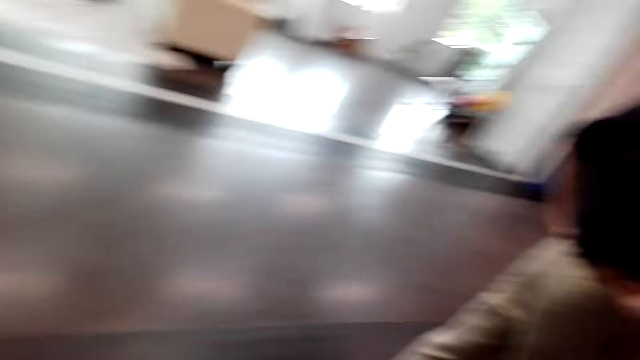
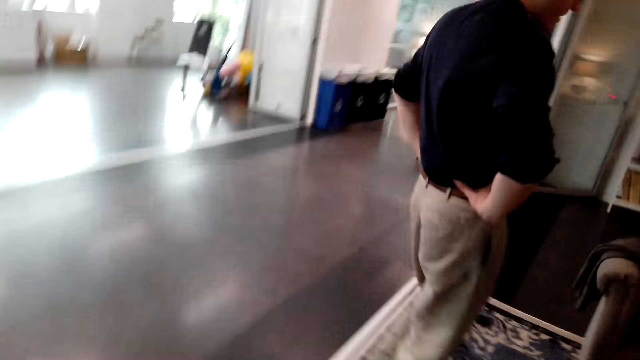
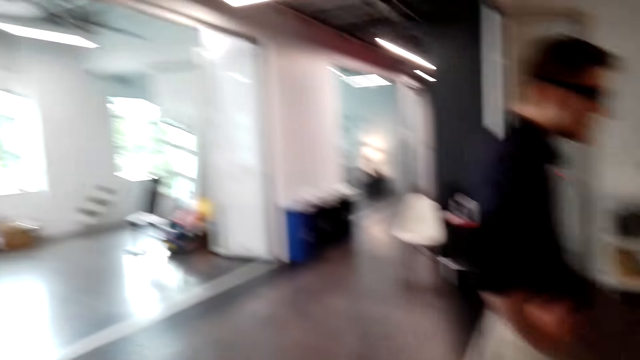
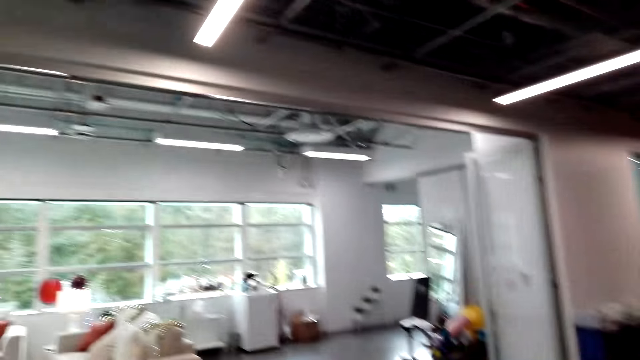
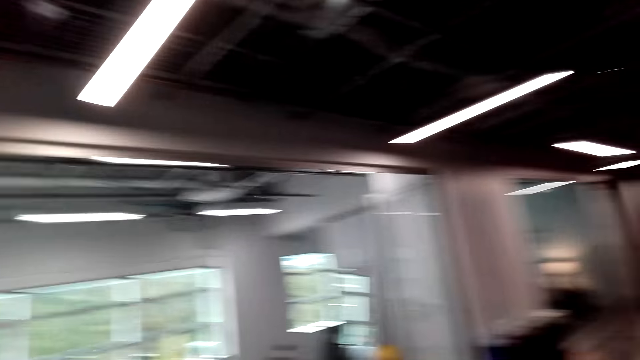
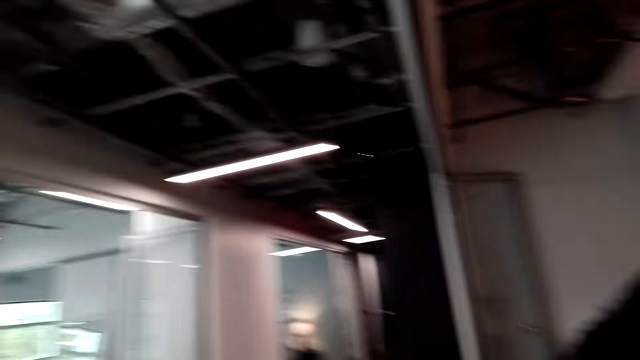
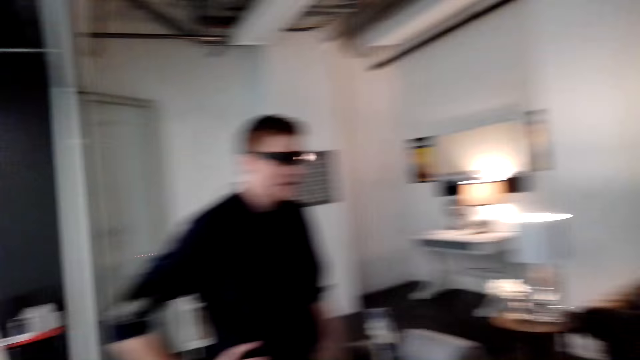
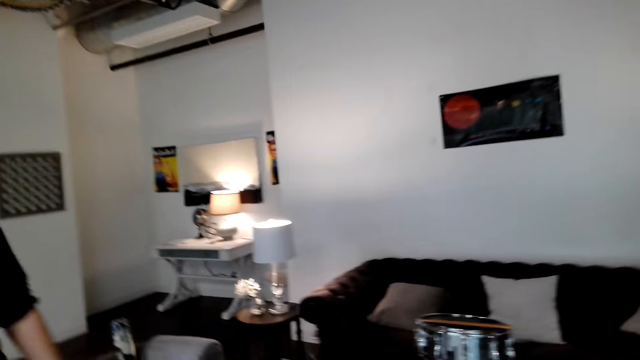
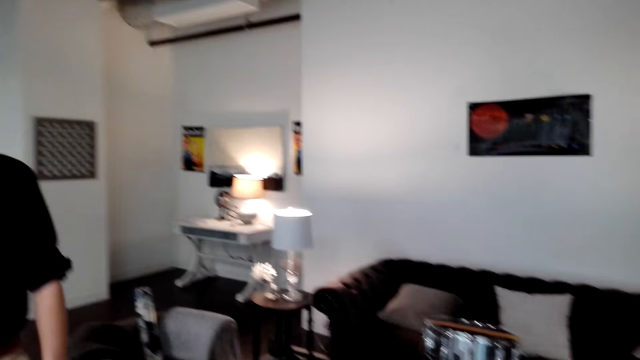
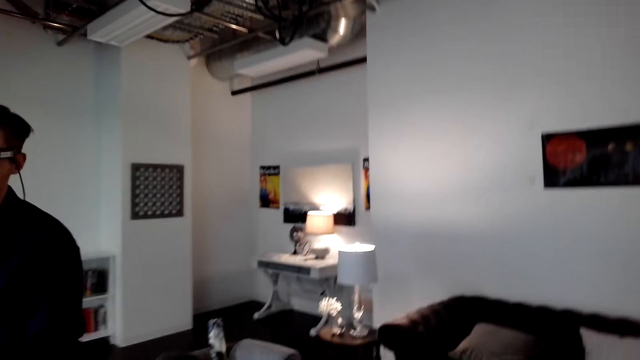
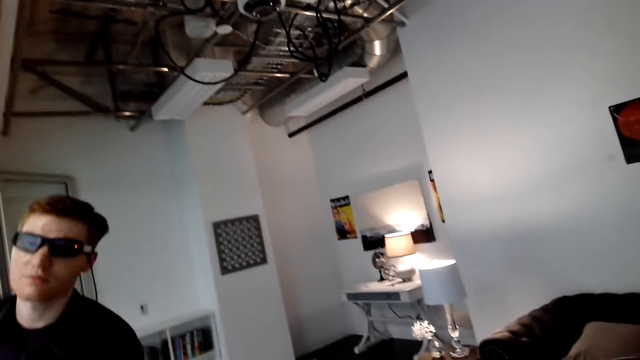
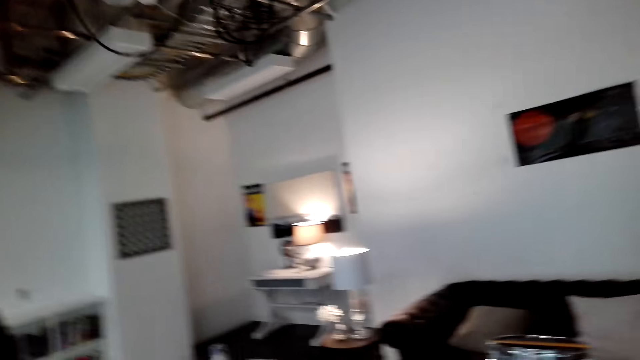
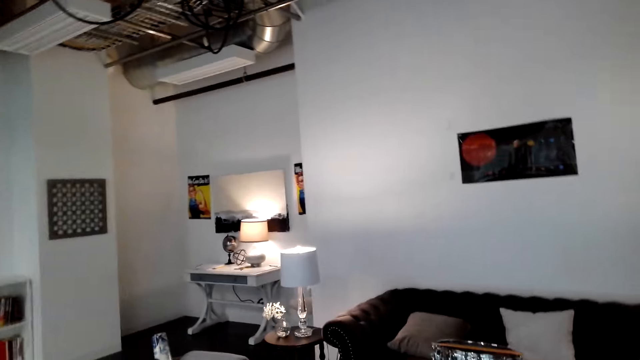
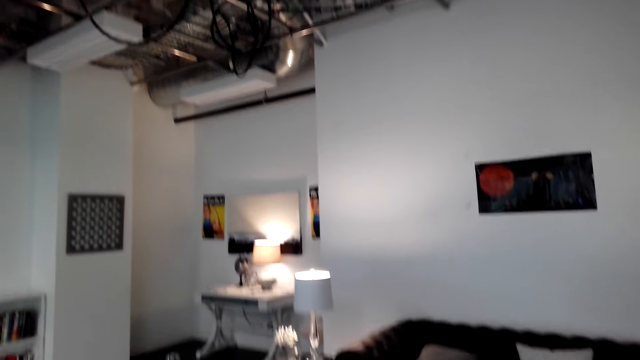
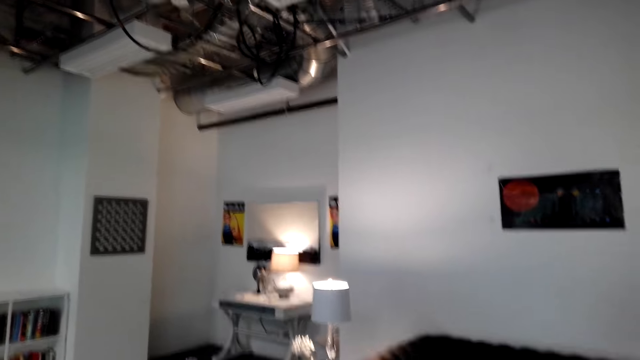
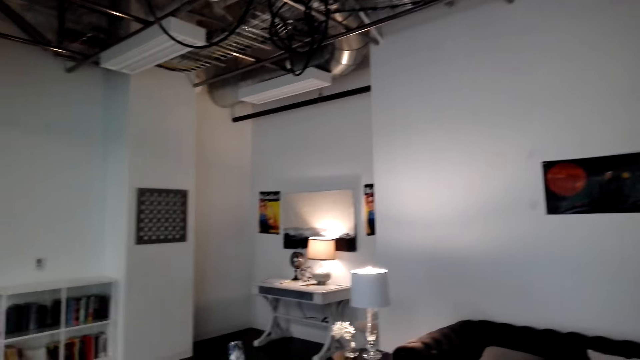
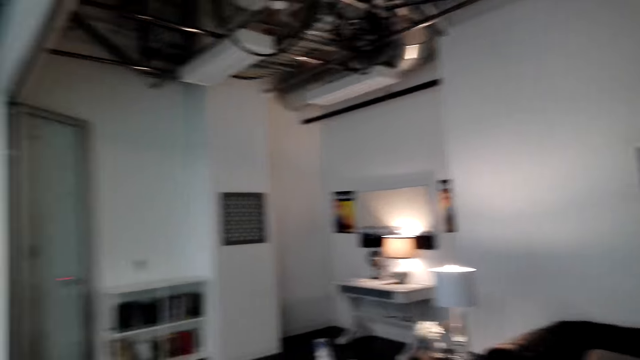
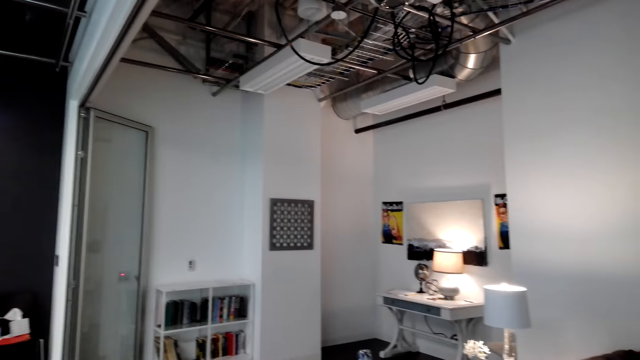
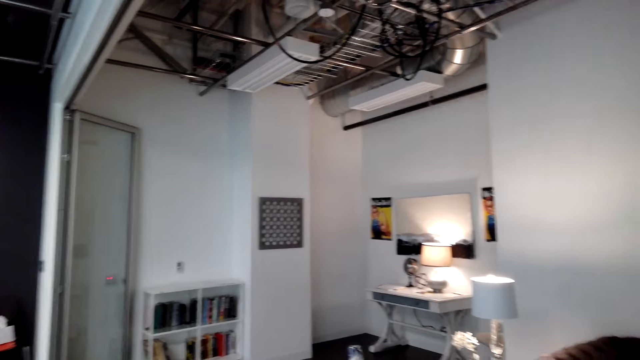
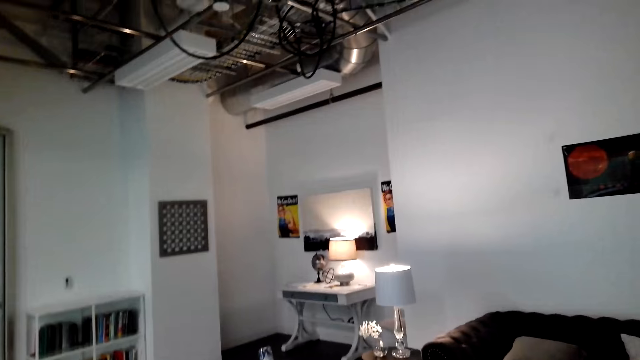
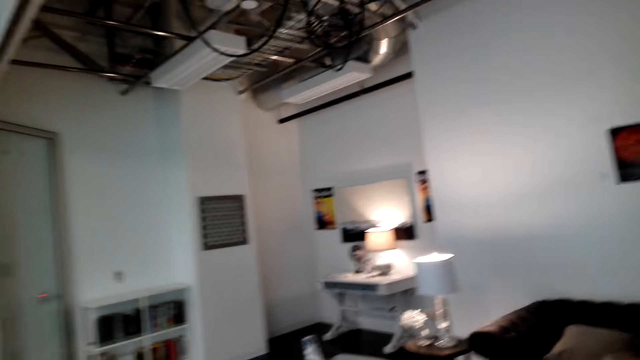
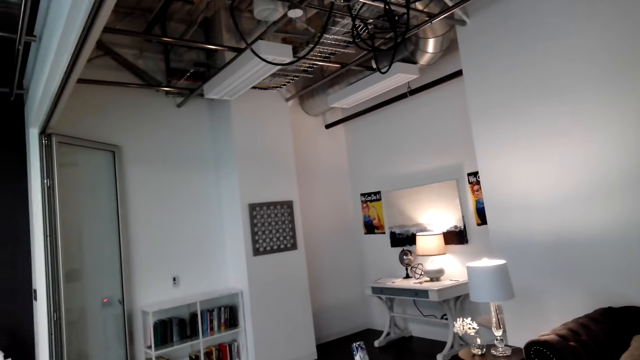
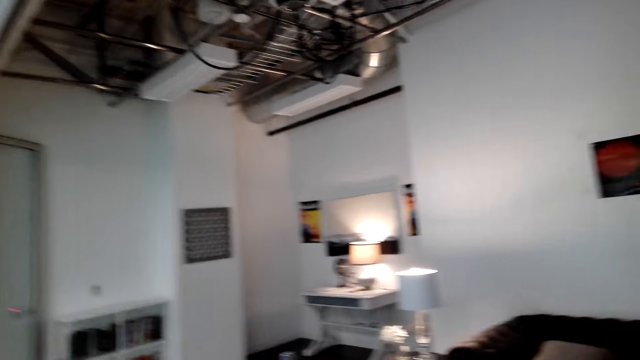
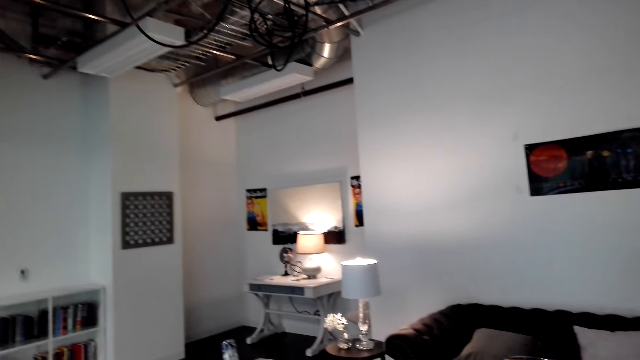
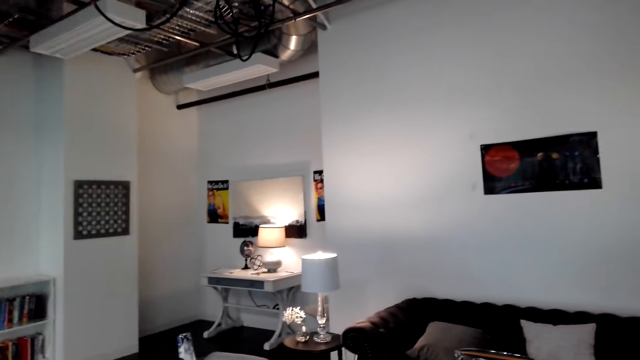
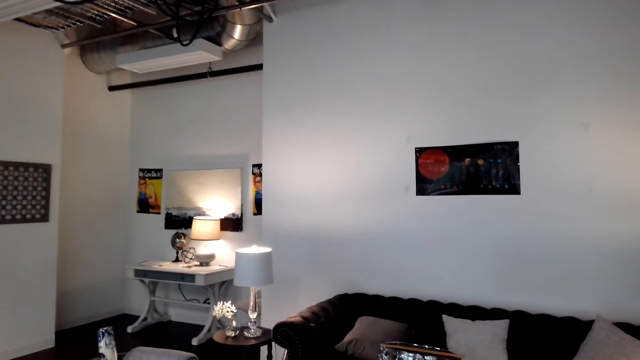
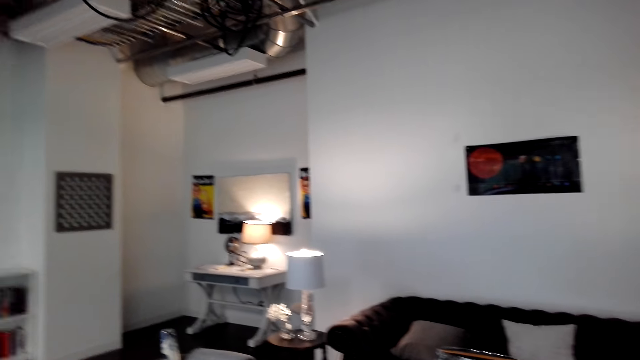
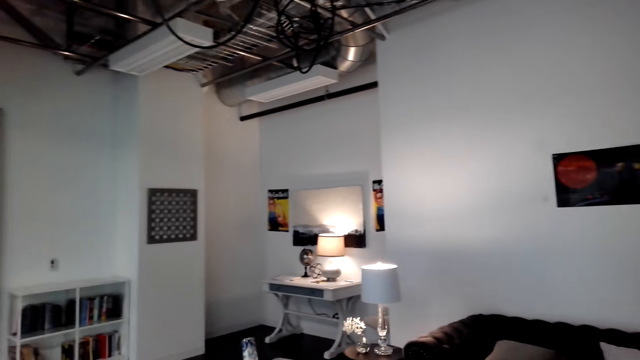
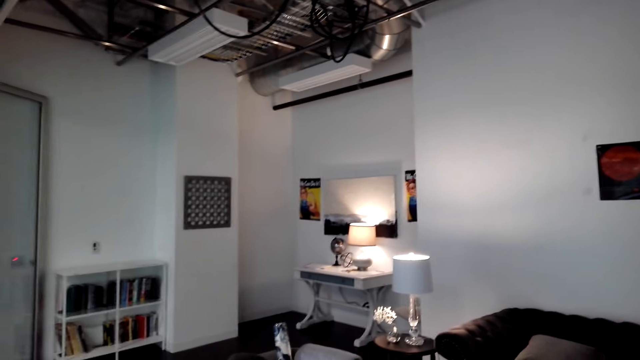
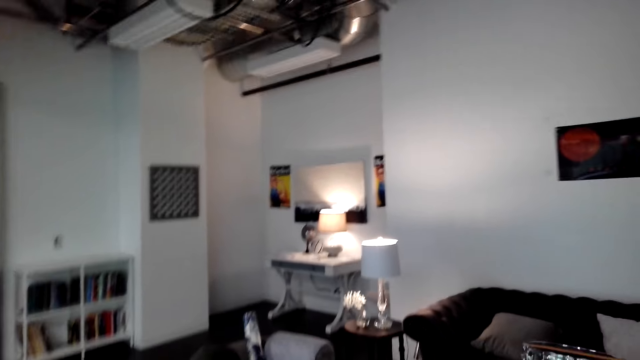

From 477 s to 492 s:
The camera wearer walks around the living room. They converse with a man.

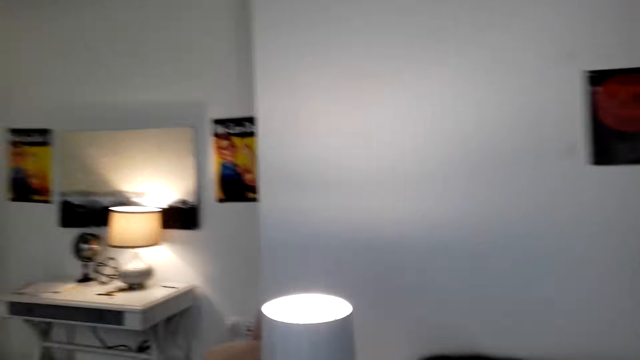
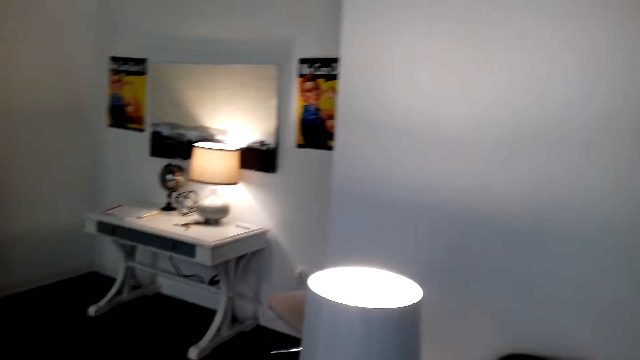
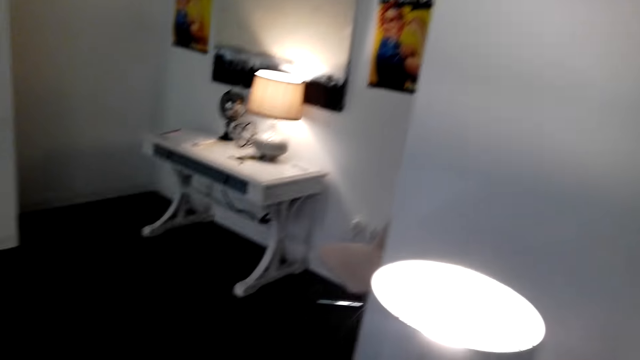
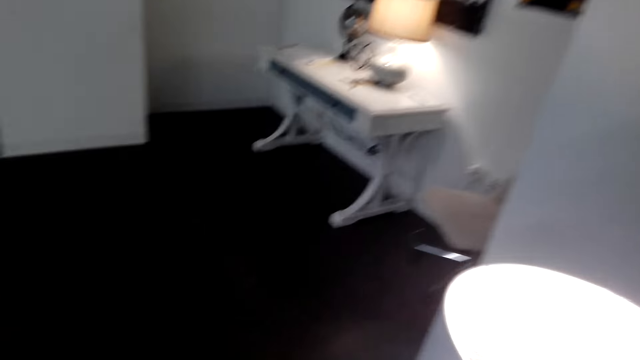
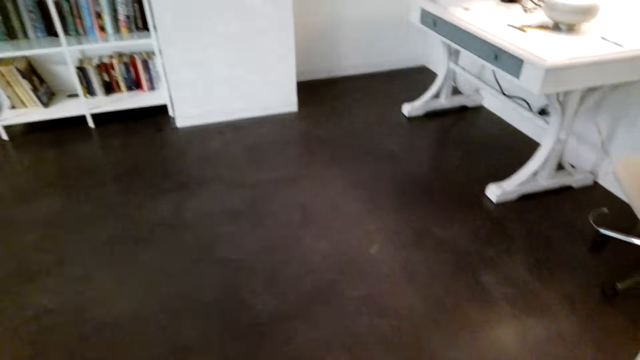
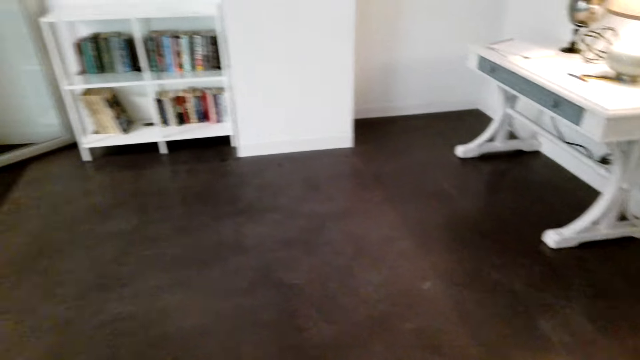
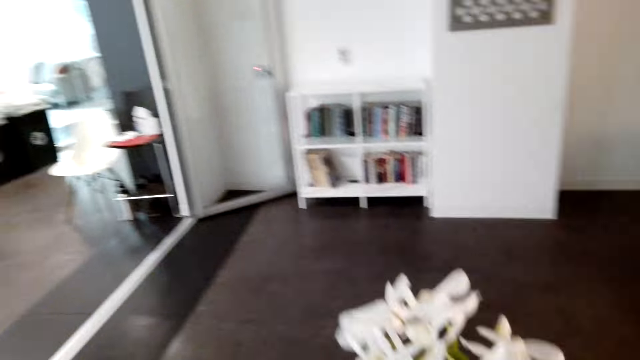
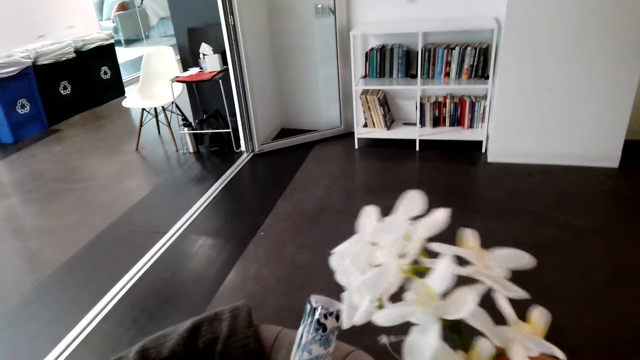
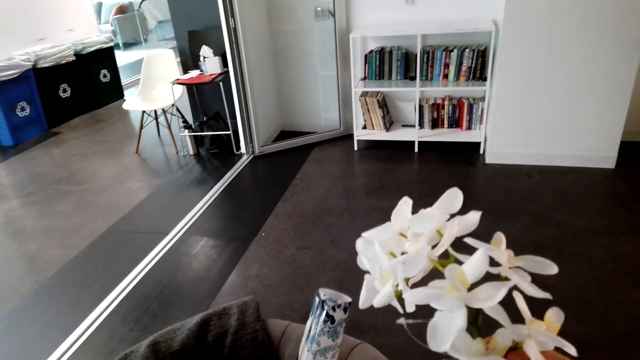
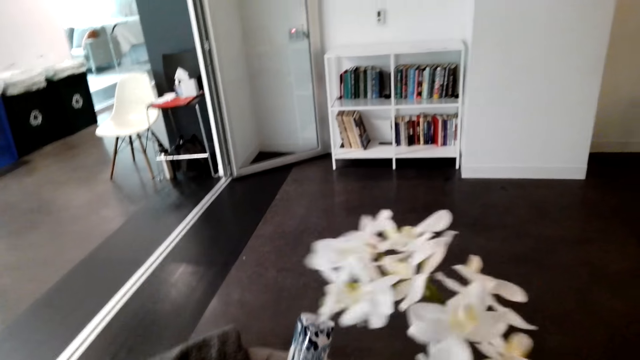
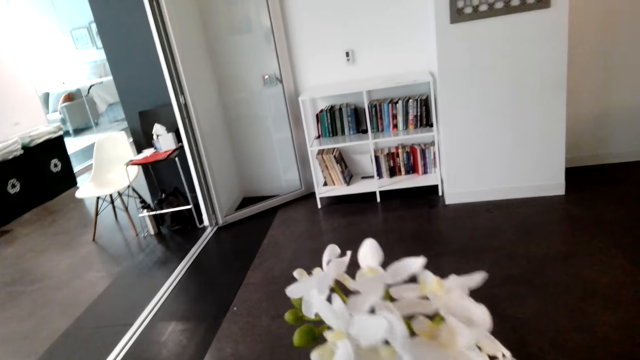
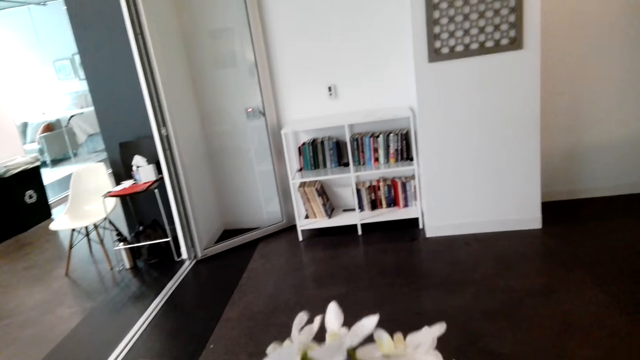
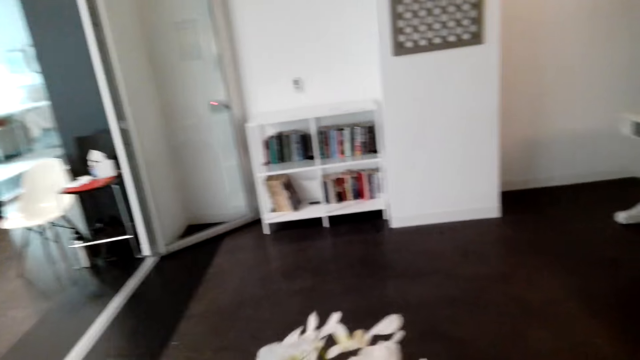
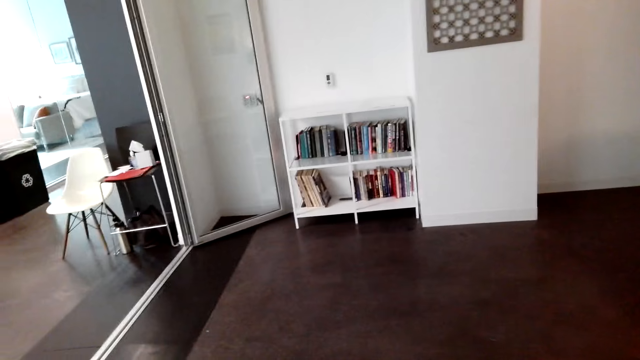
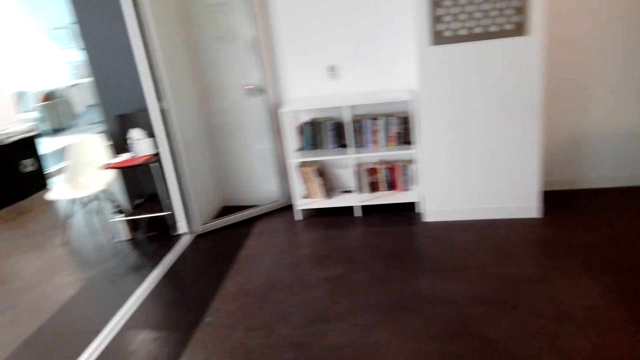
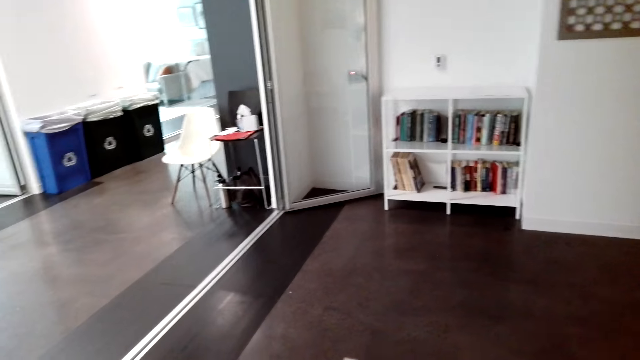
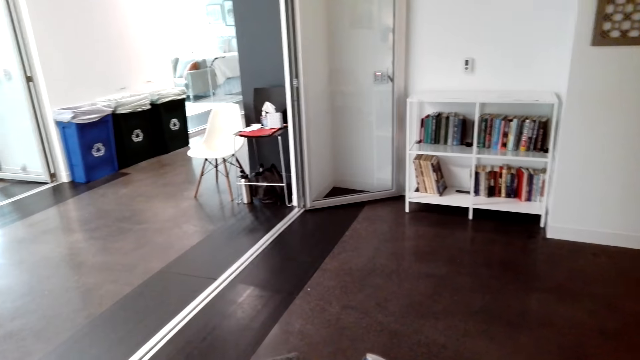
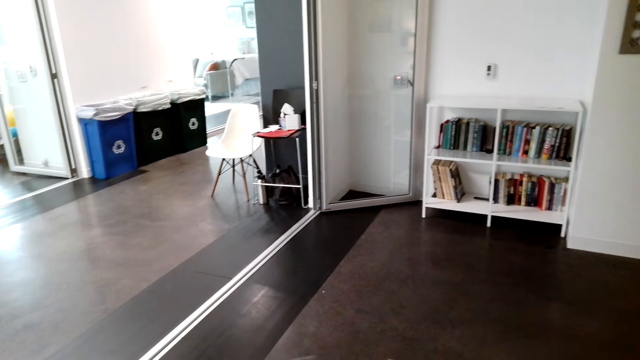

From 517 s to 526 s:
The camera wearer walks around the living room. They pick flowers and hold the flowers.
